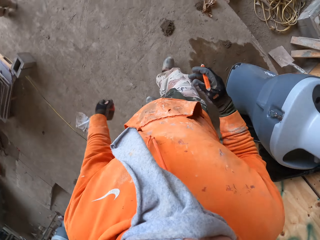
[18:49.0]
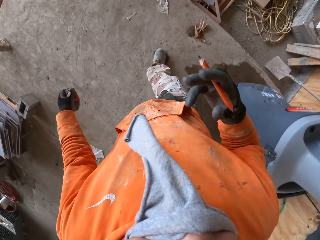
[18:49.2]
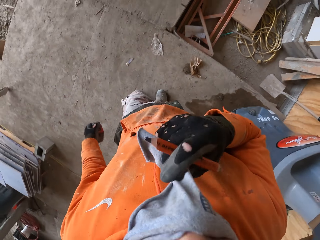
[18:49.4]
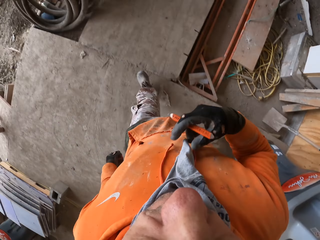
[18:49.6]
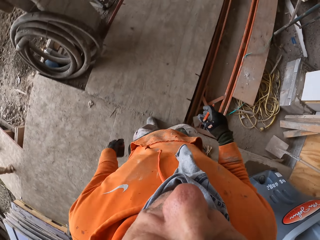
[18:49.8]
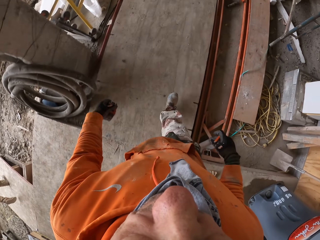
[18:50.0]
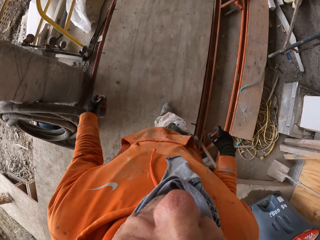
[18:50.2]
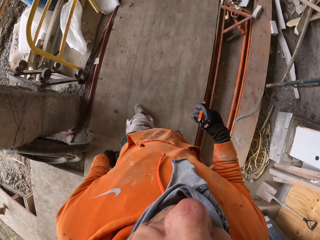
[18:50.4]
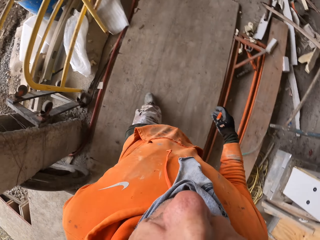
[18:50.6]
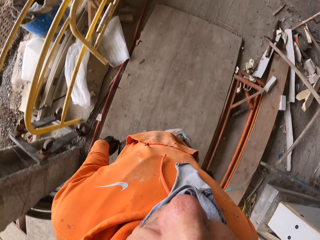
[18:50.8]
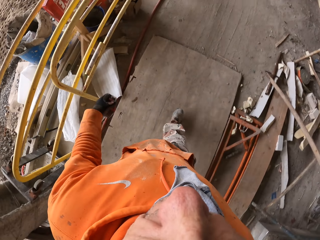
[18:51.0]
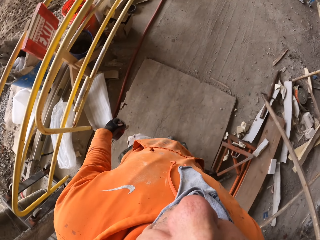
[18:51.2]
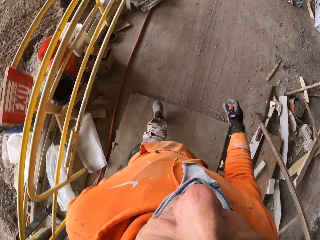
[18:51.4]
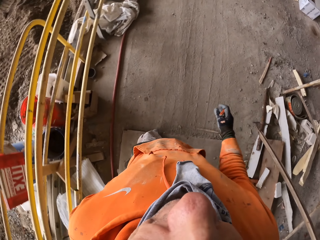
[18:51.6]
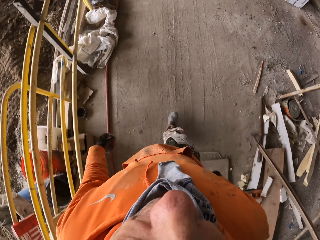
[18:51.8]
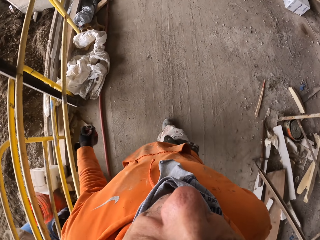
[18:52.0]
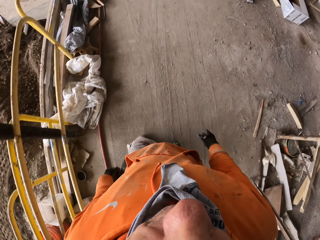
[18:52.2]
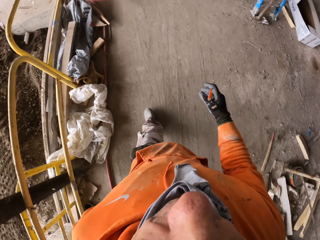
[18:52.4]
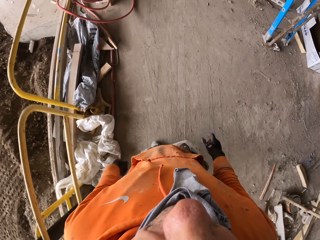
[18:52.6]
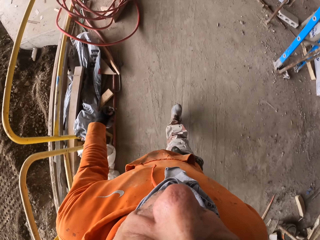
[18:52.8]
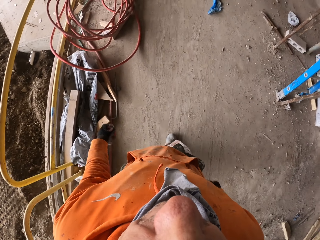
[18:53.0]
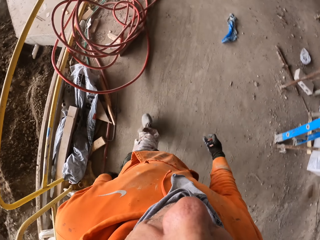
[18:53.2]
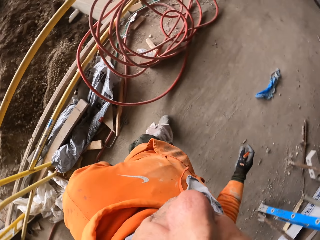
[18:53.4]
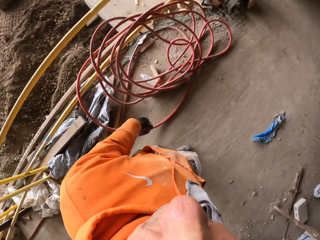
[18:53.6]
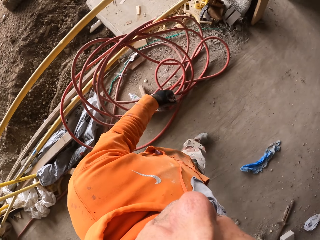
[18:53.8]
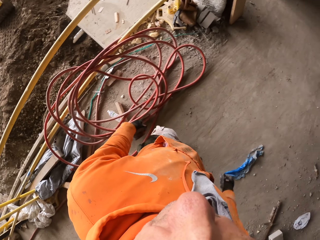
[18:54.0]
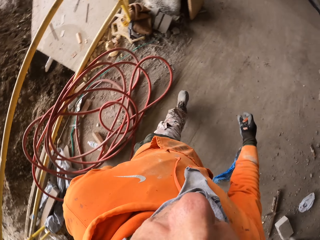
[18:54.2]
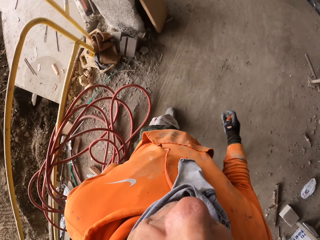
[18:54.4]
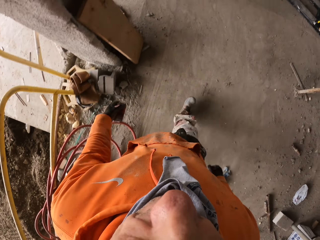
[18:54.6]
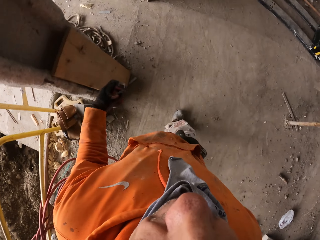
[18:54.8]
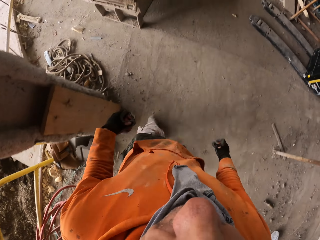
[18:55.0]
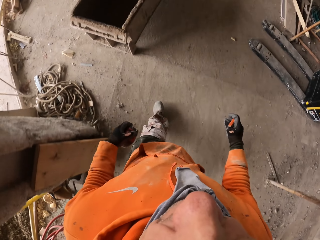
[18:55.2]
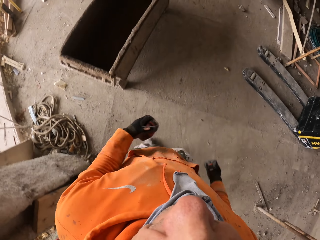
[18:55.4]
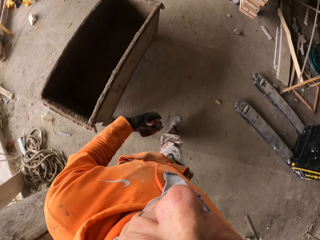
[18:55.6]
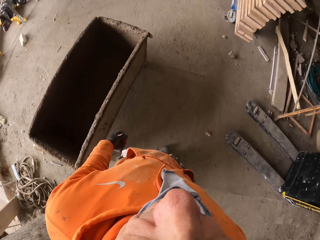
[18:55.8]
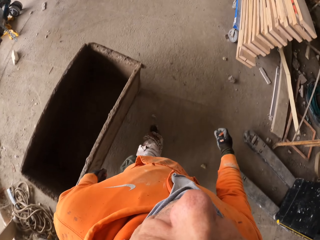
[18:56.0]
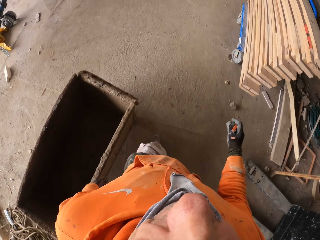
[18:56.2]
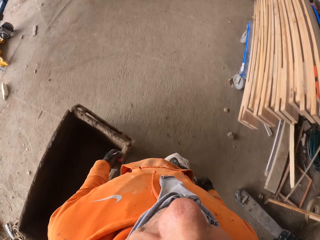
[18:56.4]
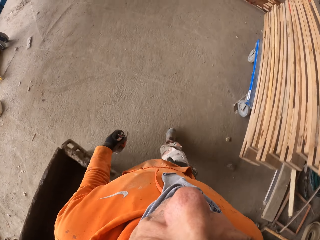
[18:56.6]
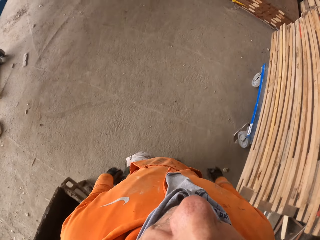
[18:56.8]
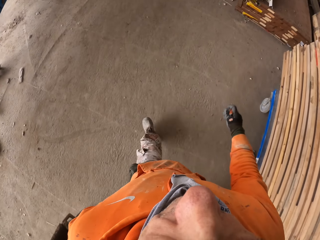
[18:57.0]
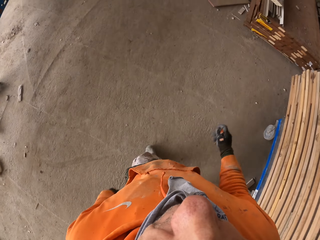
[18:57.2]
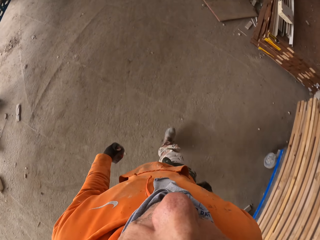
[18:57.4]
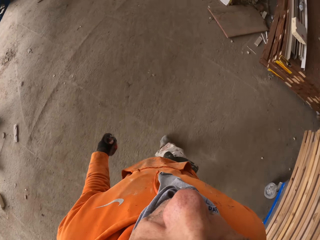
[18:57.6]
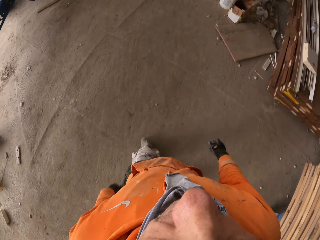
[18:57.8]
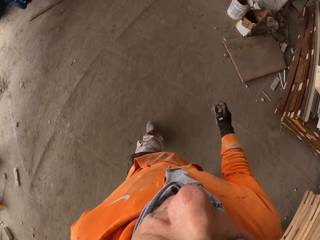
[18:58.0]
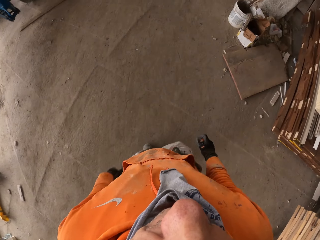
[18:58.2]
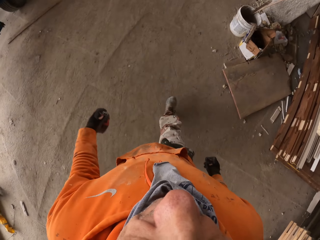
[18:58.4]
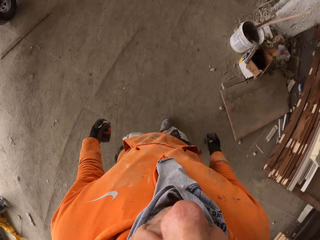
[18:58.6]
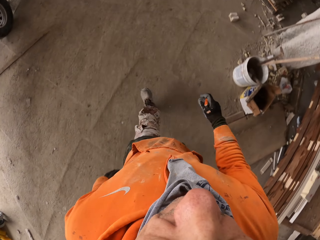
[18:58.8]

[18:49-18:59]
The camera wearer walks around the building. They remove the mask. They walk around the building.

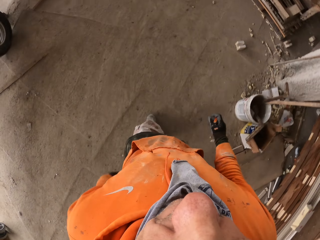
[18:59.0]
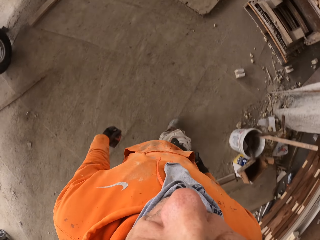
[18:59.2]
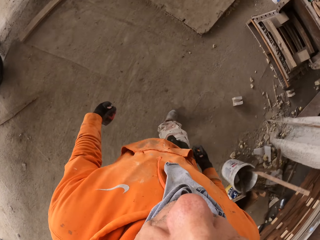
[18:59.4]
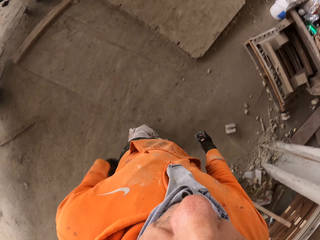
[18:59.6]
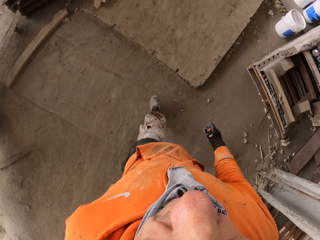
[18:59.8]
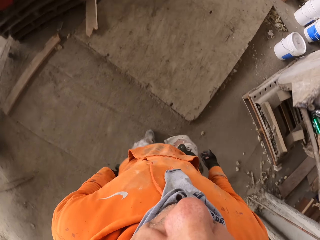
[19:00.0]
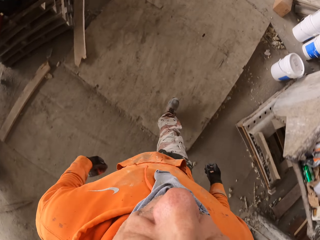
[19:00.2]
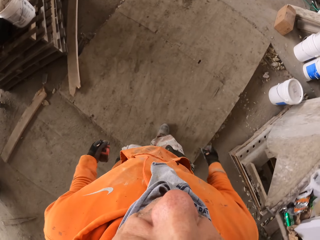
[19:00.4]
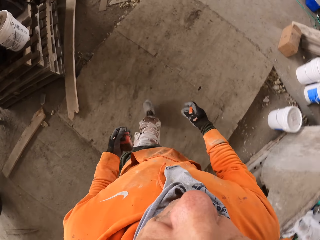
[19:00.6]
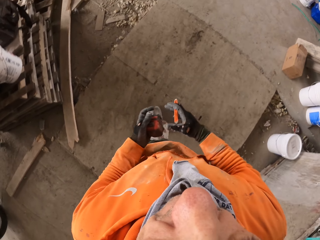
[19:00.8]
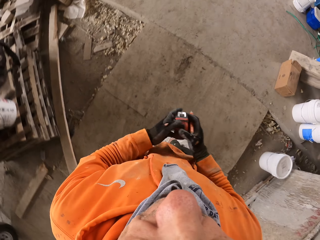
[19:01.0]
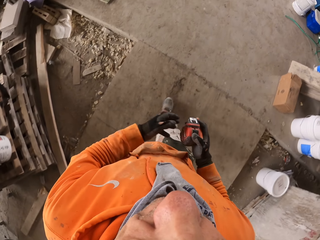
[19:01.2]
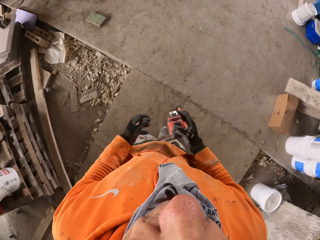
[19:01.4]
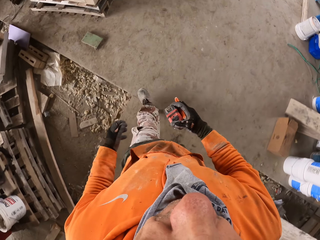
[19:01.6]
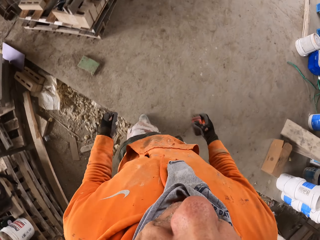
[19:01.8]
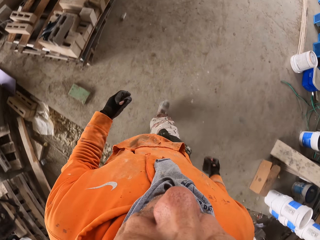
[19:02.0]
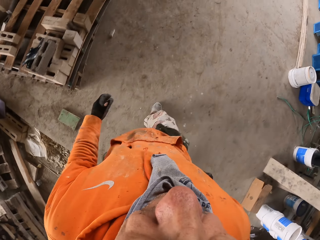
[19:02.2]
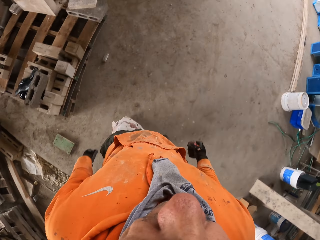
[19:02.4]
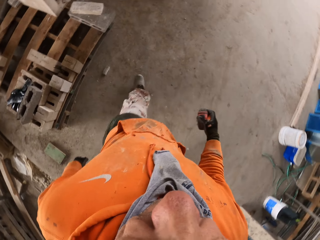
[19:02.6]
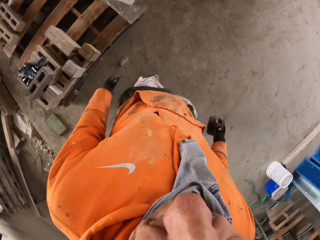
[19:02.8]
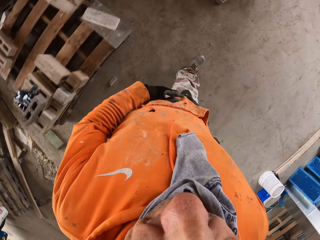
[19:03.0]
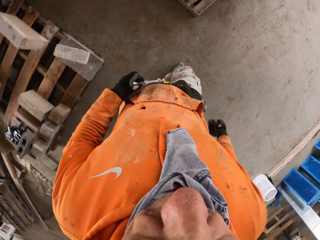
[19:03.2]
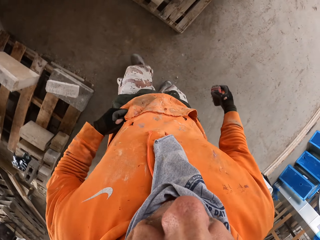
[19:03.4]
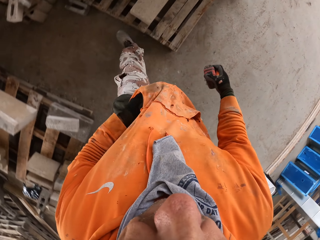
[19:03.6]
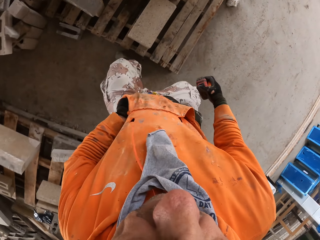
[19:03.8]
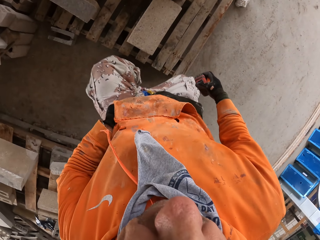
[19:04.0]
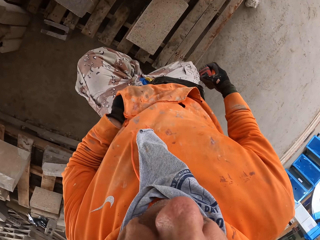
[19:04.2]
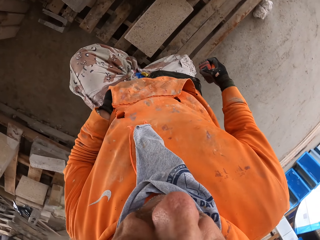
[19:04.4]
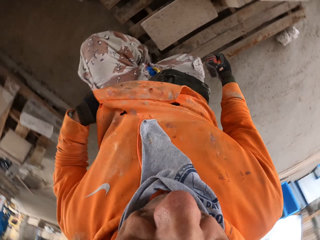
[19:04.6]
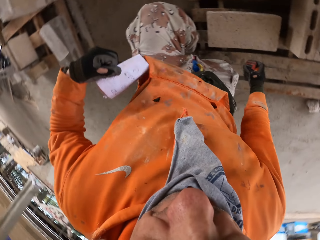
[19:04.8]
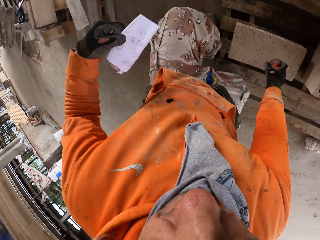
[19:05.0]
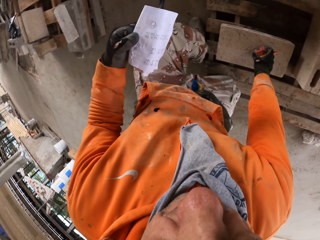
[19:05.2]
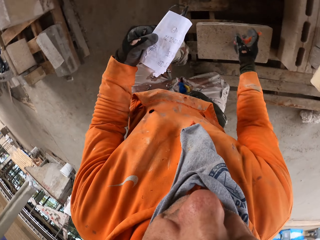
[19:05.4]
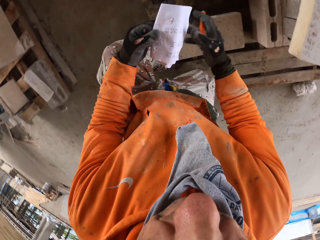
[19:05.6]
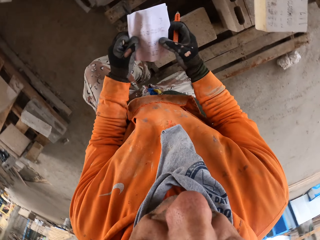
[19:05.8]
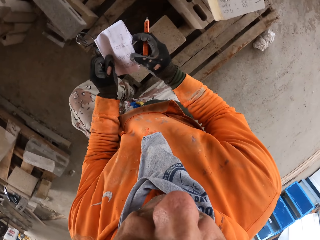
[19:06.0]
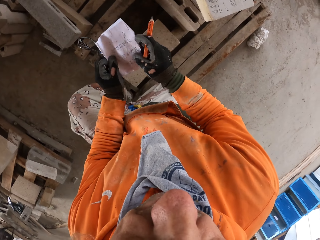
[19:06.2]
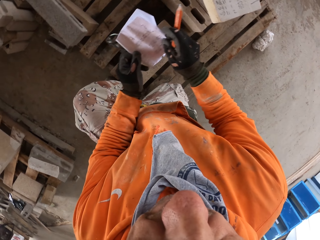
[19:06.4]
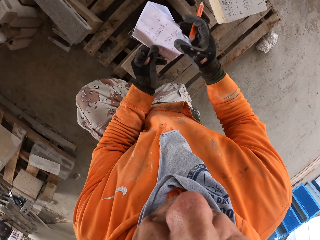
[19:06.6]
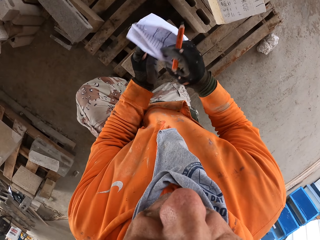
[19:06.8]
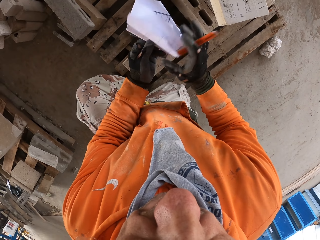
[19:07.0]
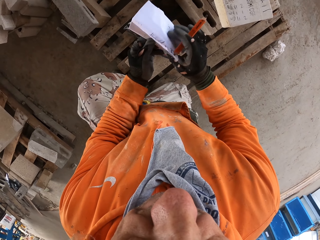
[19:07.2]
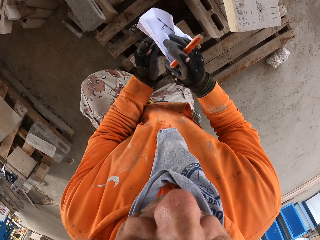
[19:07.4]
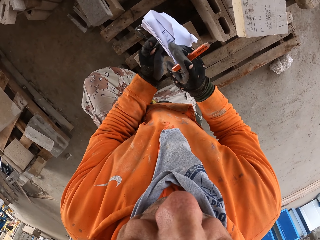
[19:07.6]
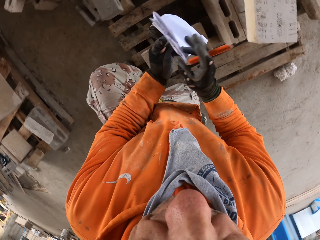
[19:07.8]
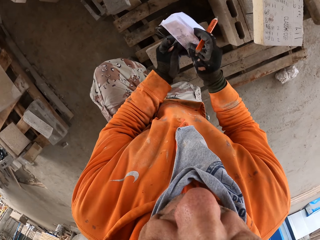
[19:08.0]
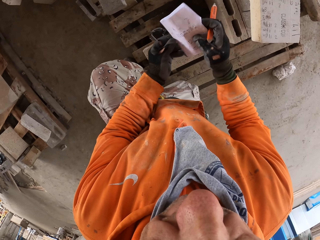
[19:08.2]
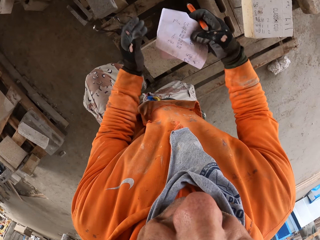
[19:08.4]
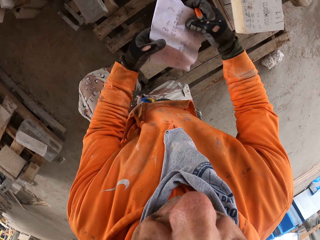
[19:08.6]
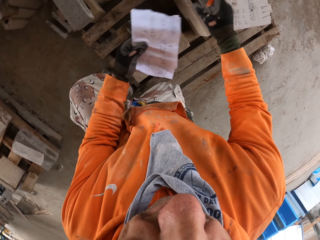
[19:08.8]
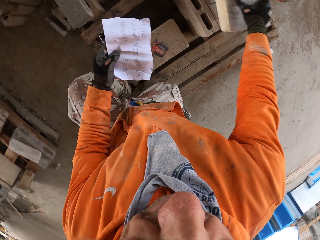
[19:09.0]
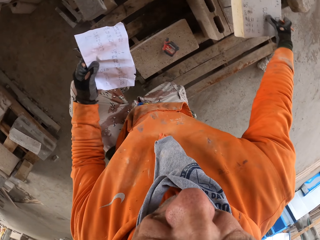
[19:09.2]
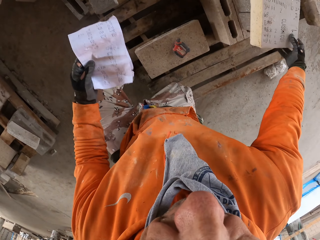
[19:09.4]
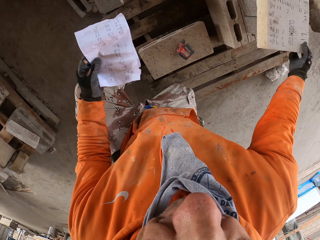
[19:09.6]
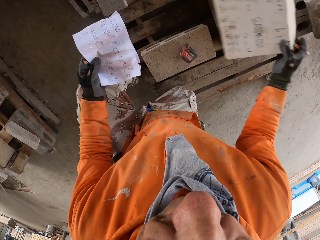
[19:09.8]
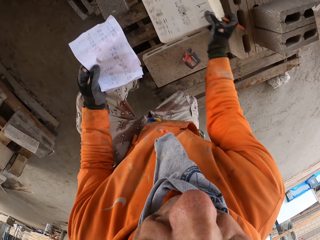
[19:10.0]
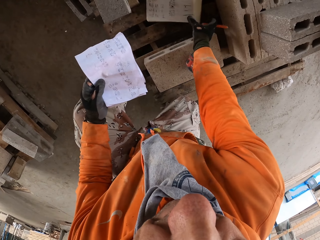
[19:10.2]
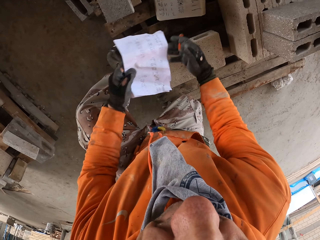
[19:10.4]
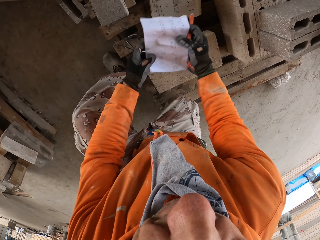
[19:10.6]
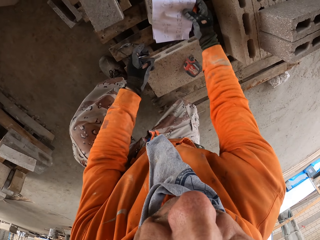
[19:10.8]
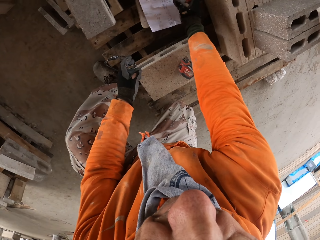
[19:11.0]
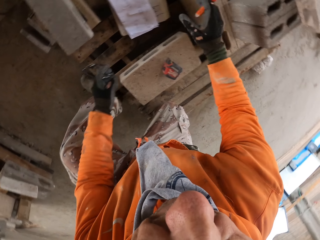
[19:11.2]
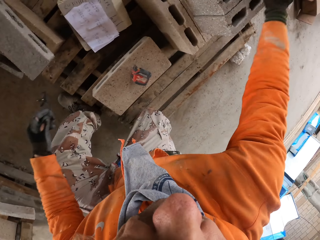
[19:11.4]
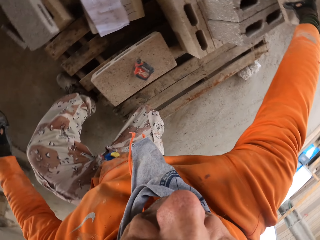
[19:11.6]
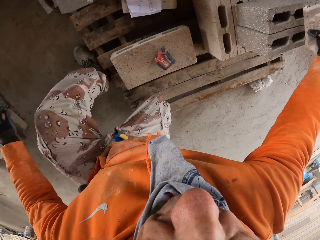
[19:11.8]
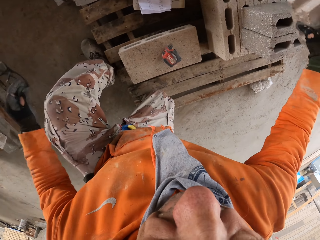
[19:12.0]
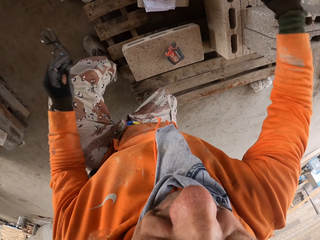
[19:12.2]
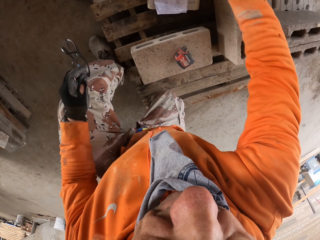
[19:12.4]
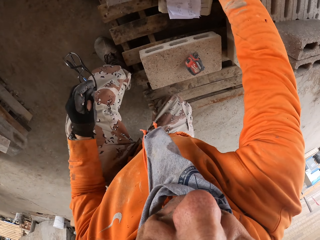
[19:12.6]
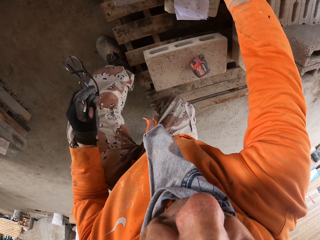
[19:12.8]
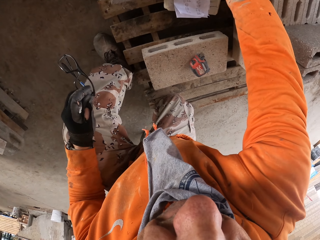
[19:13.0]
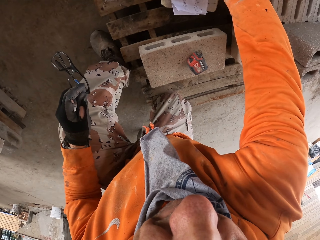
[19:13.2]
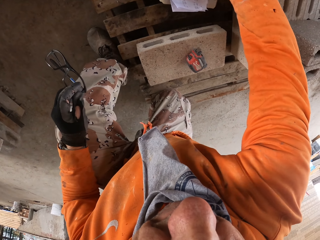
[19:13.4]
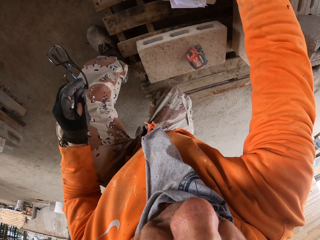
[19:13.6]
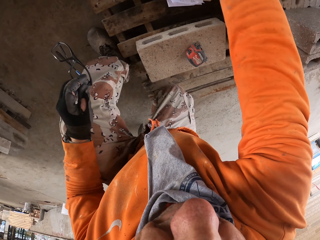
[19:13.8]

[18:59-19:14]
The camera wearer switches a tape measure to the other hand. They walk around a garage. They remove the paper from the pocket. They put down the tape measure on blocks. They unfold the paper. They look at the paper. They pick up a box or timber. They put down the box. They place the paper on the timber. They move a block or brick.
